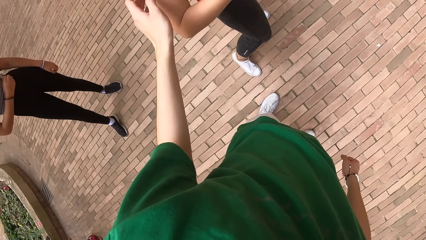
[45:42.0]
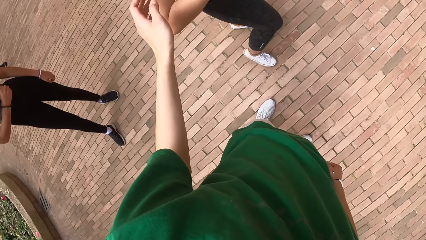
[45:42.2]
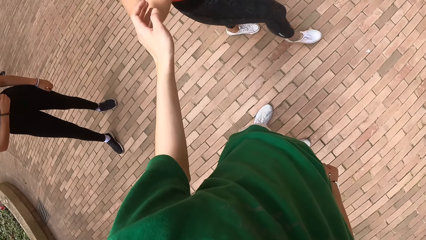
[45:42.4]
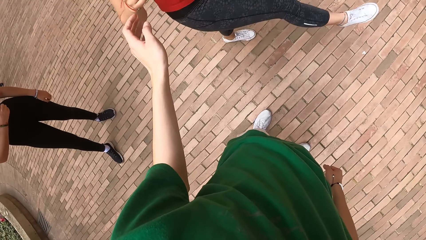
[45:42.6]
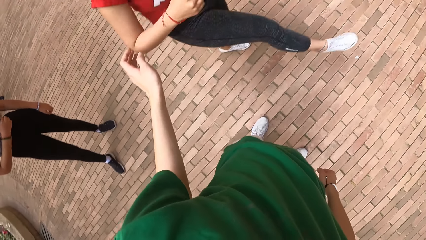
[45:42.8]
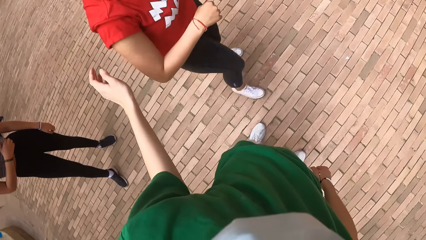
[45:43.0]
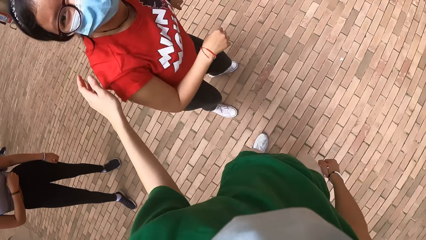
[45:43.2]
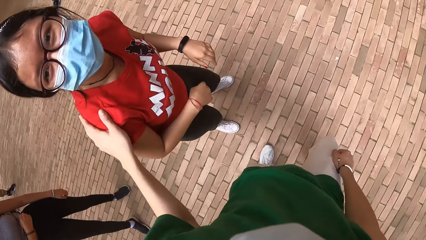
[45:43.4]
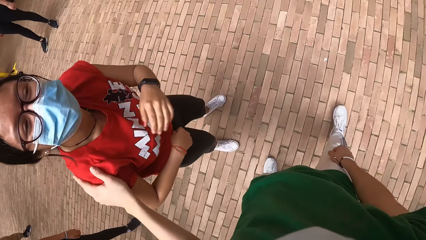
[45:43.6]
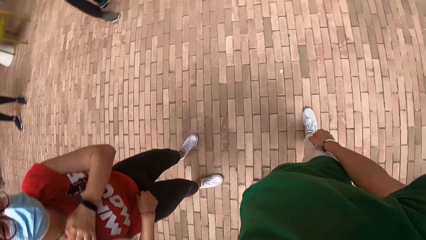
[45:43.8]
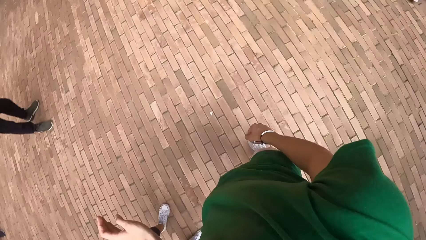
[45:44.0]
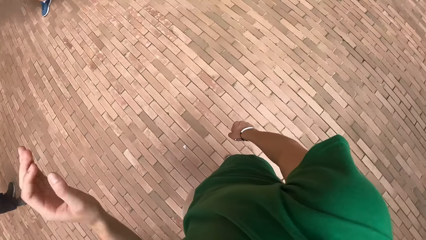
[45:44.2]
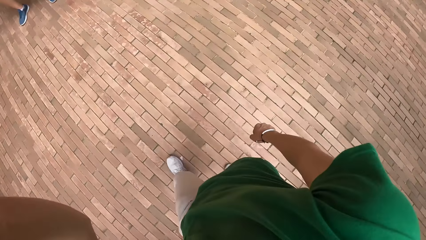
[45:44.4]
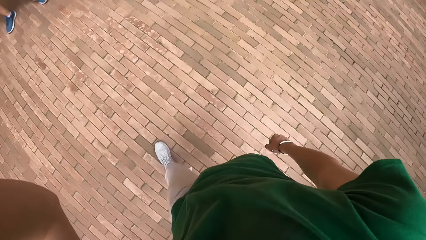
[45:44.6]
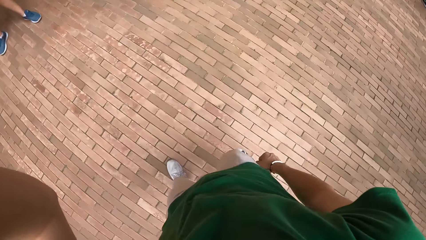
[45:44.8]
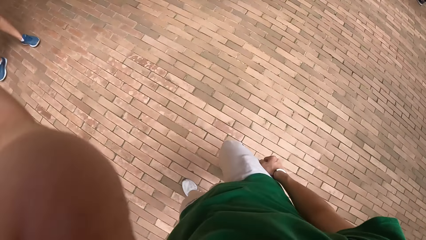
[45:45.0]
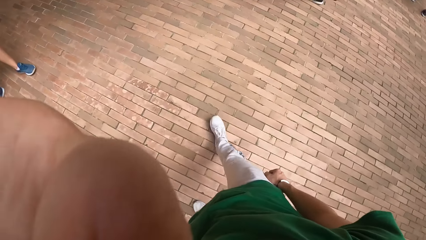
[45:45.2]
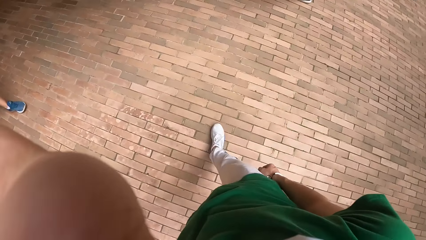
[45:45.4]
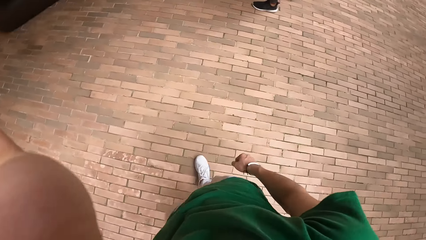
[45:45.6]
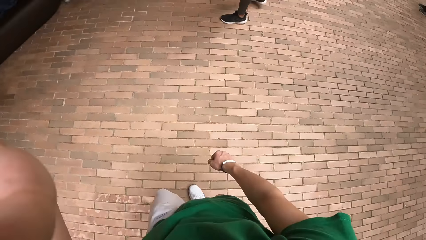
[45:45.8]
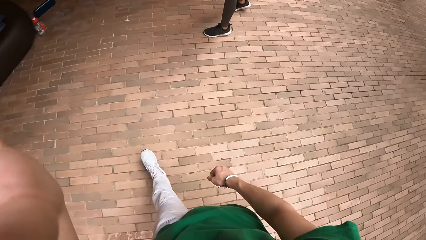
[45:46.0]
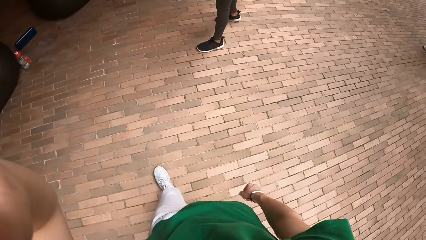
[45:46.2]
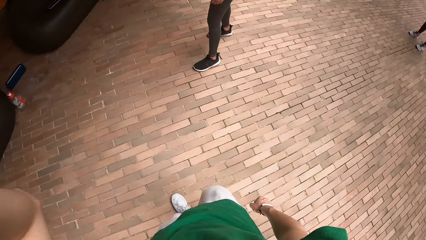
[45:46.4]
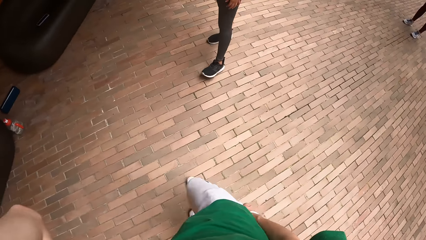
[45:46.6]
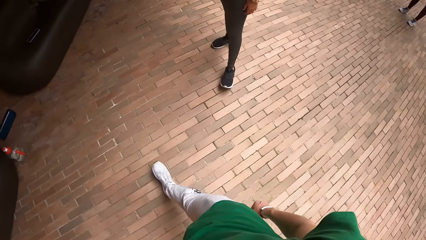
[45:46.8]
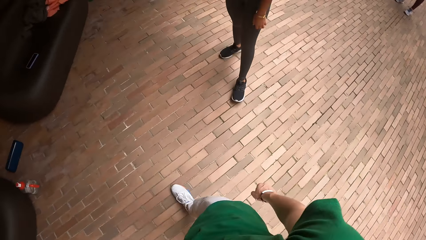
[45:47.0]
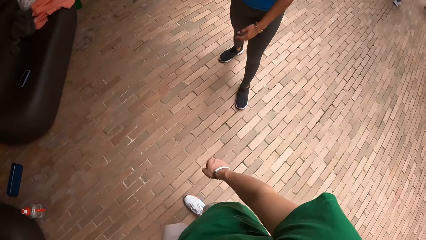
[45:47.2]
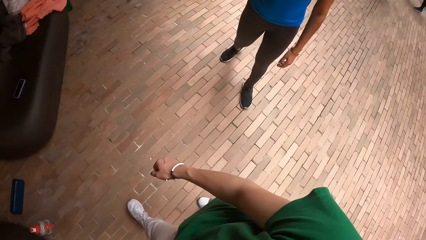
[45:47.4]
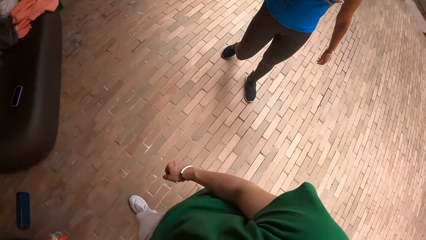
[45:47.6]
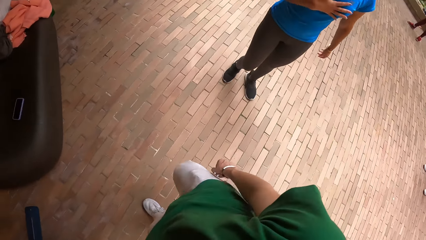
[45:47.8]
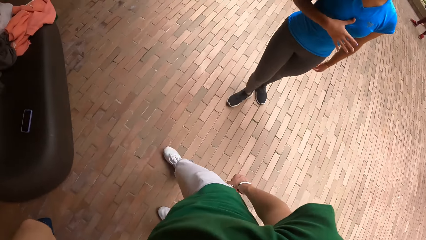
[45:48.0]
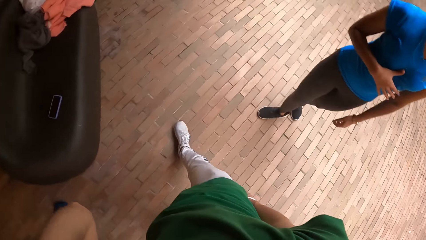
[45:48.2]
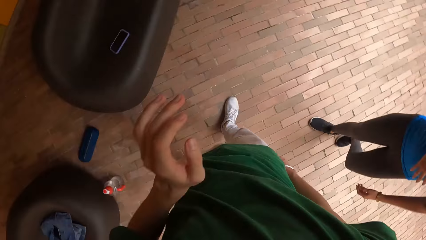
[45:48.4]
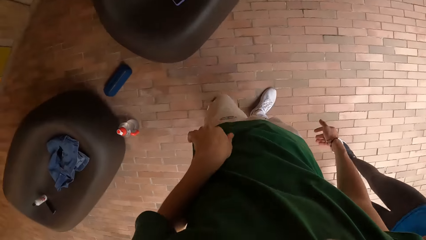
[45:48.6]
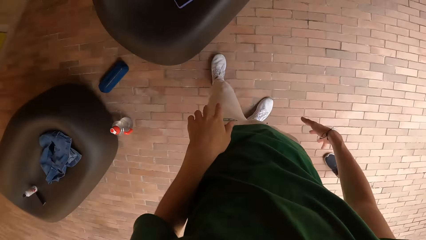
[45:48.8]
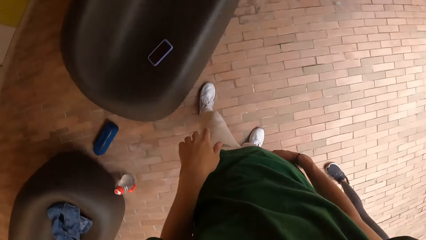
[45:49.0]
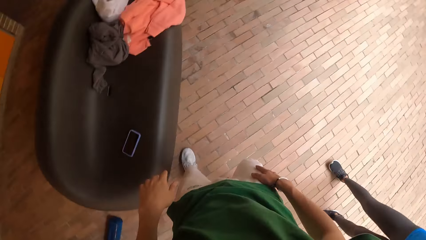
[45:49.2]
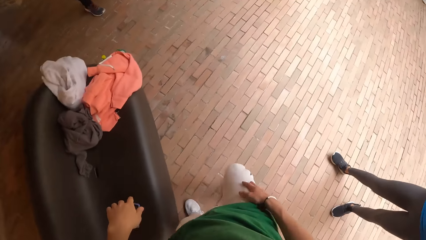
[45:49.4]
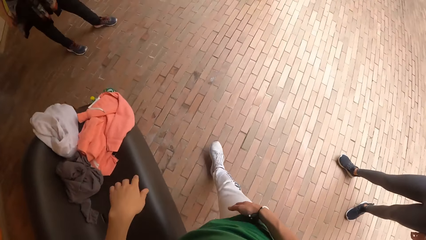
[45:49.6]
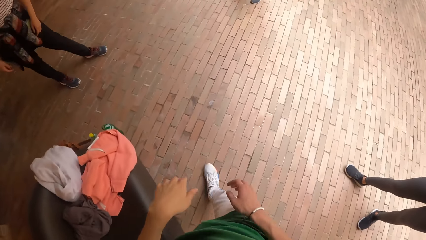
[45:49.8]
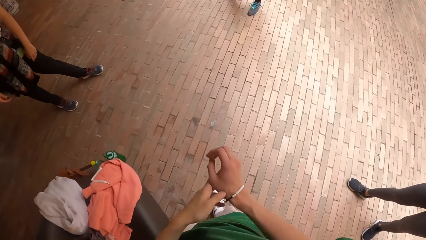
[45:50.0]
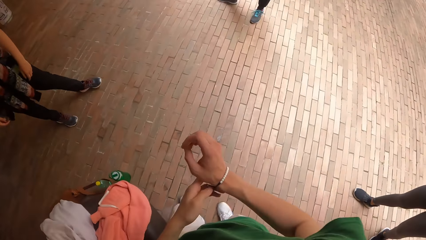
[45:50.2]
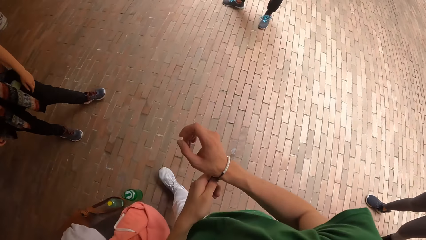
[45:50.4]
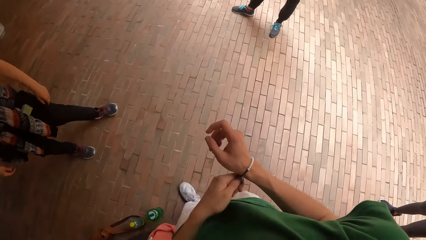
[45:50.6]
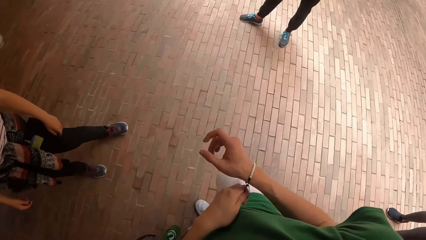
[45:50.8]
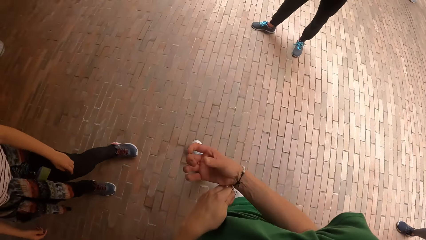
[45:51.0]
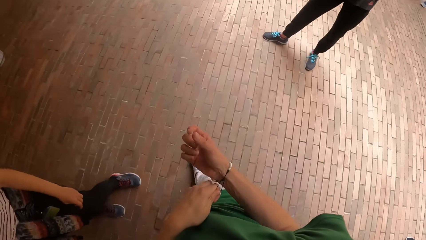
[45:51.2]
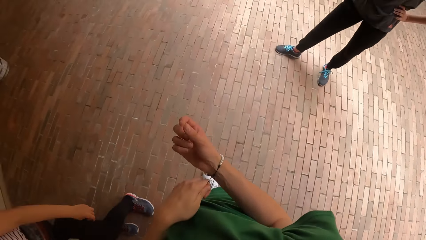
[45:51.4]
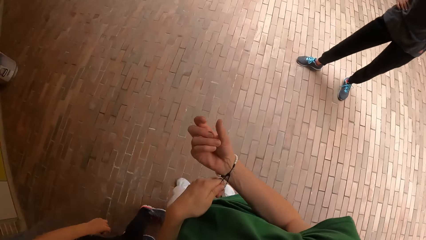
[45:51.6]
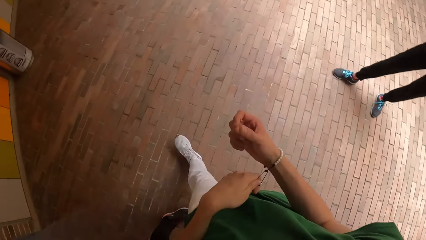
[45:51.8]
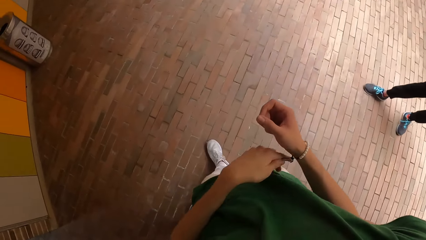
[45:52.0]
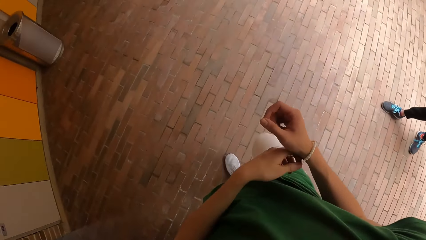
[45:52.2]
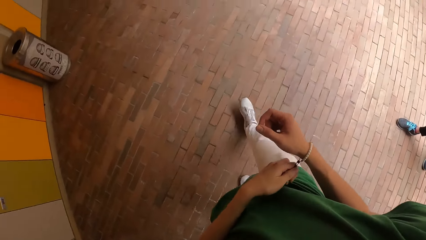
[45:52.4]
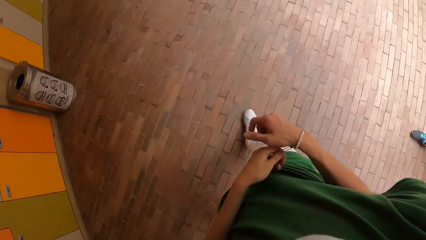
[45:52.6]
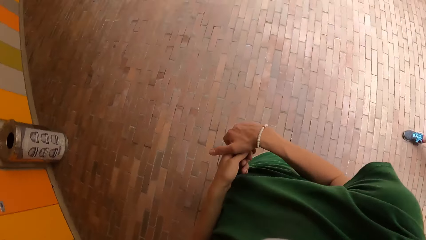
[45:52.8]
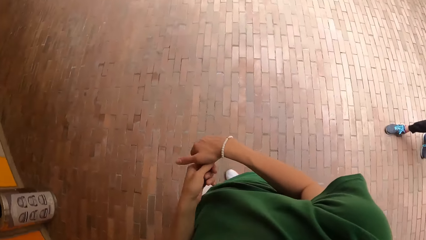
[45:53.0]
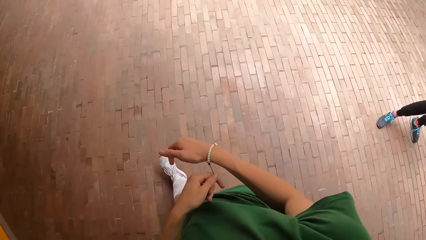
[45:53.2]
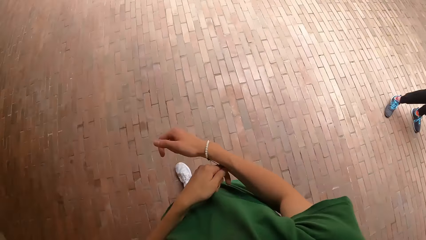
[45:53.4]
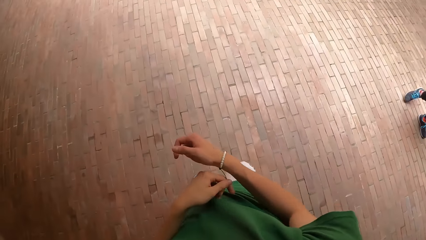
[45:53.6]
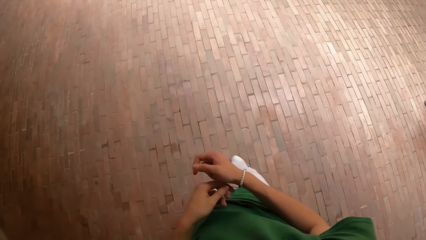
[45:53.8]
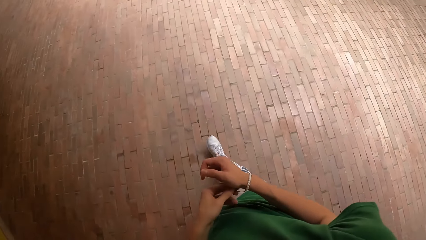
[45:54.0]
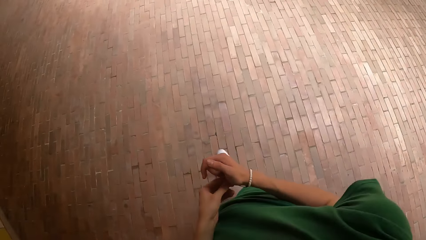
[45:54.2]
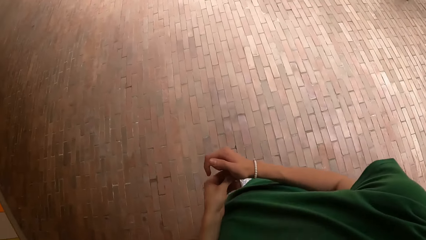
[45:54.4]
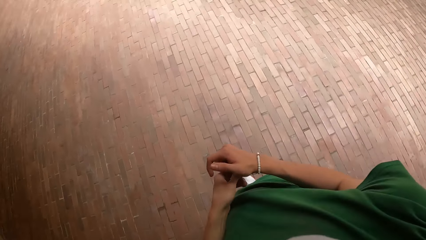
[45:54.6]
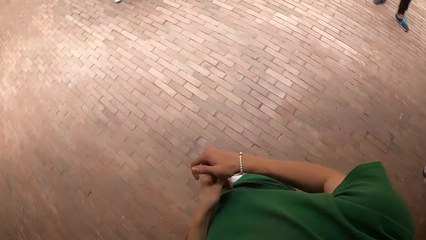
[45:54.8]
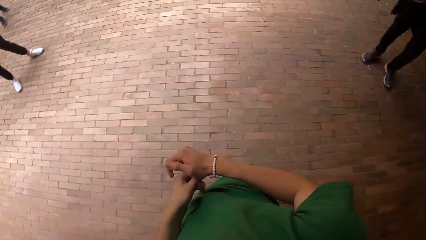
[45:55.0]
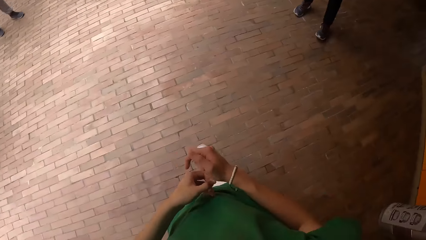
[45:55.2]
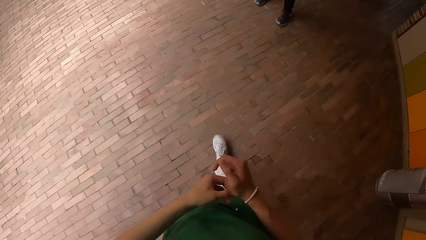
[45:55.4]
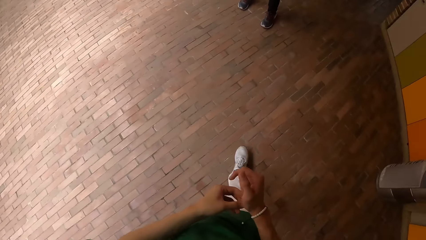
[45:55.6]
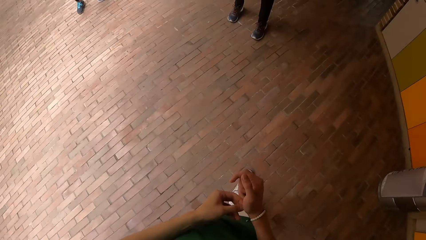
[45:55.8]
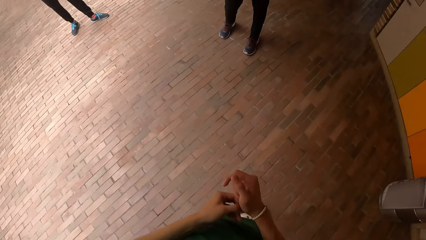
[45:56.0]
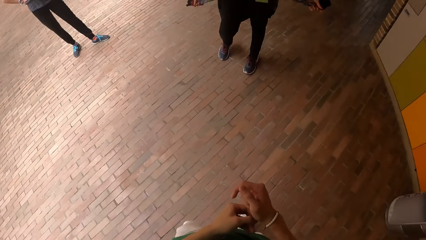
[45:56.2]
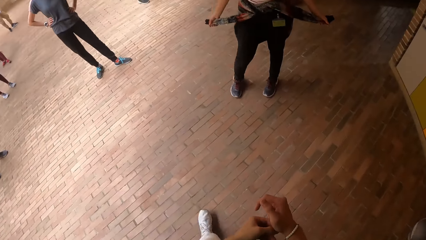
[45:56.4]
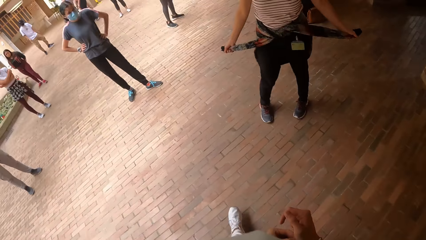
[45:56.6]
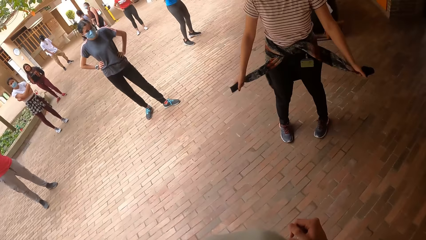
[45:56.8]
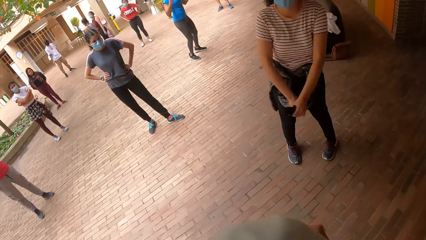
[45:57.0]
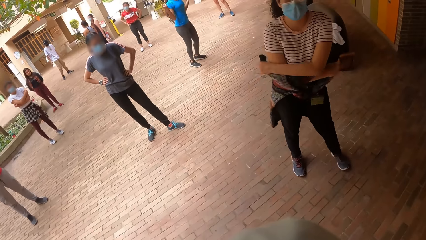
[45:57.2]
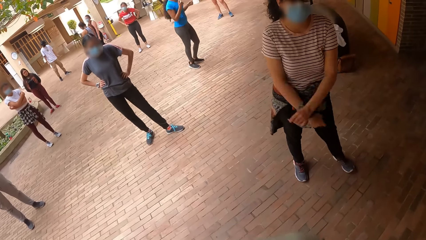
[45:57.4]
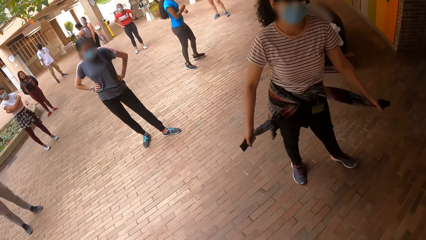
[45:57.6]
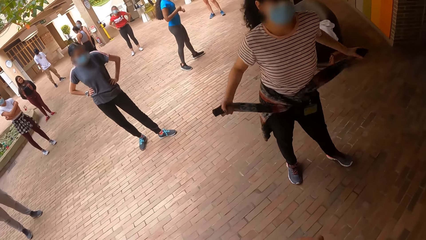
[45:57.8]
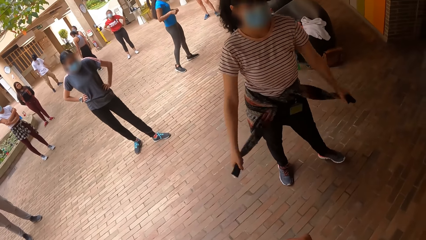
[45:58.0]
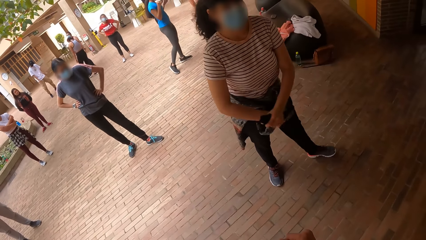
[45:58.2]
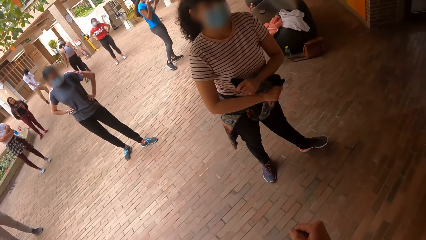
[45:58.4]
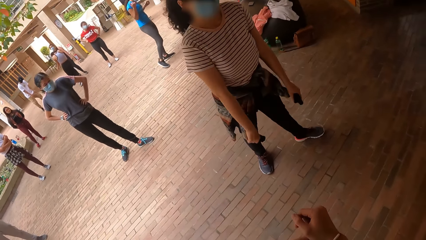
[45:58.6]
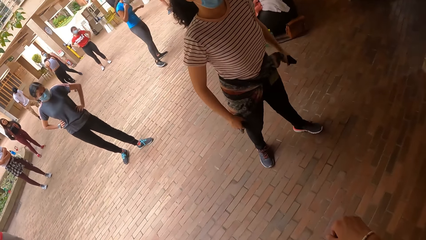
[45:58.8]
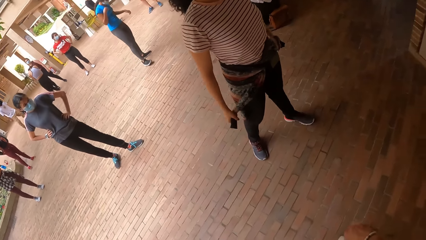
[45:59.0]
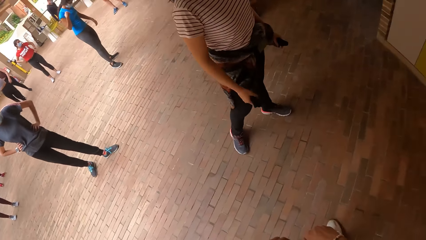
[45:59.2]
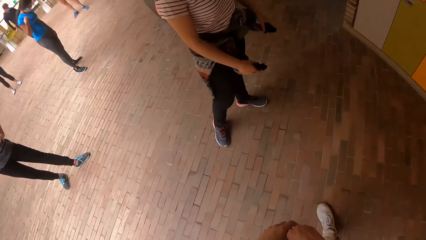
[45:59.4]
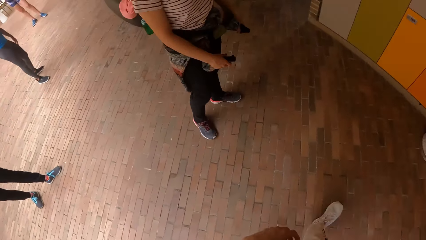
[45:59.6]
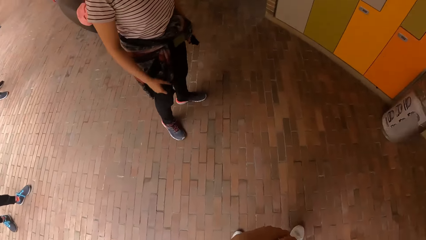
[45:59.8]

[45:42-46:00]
The camera wearer touches a woman's right arm with his left hand. He converses with the woman. He touches the woman's right shoulder with his left hand. He walks around. He pulls at a wristband on his right wrist with his left hand. He touches the bracelet on his hand. Another woman holds the sweatshirt sleeves in her hands. The other woman swings her hands with the sweatshirt sleeve in them. The camera wearer looks around.
